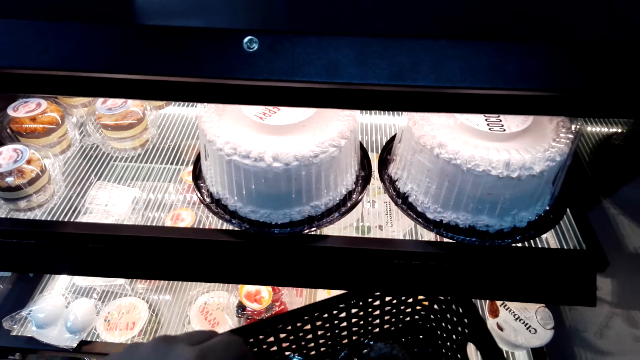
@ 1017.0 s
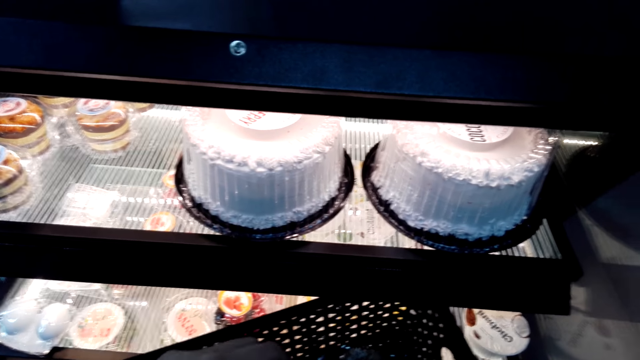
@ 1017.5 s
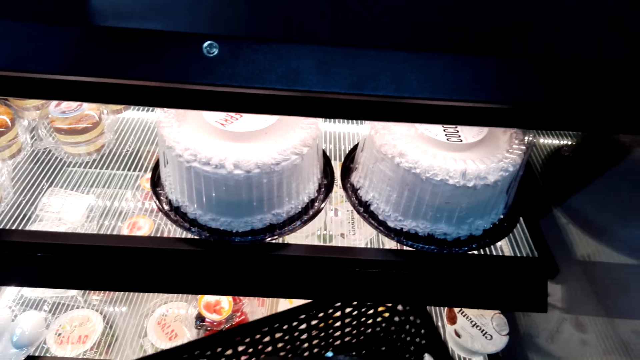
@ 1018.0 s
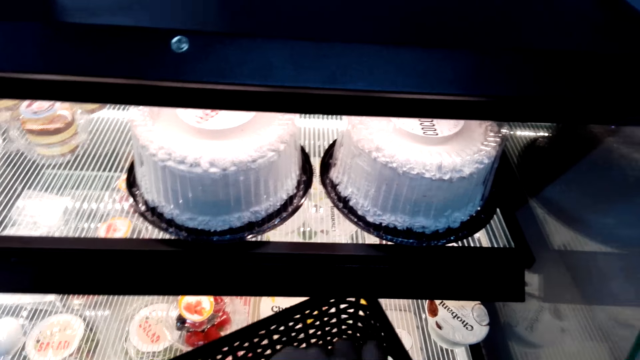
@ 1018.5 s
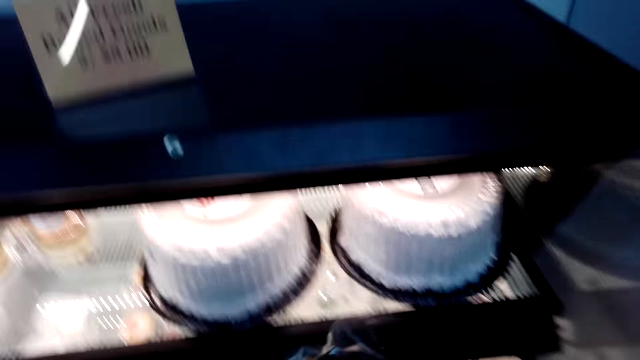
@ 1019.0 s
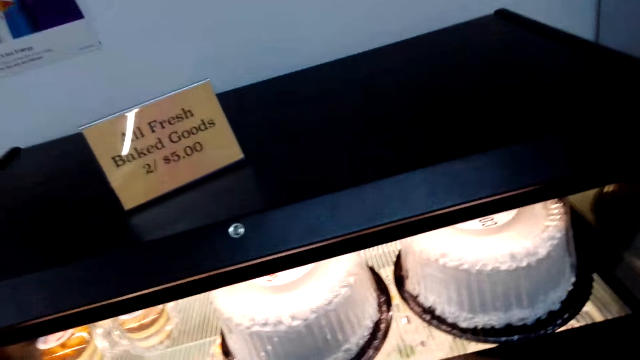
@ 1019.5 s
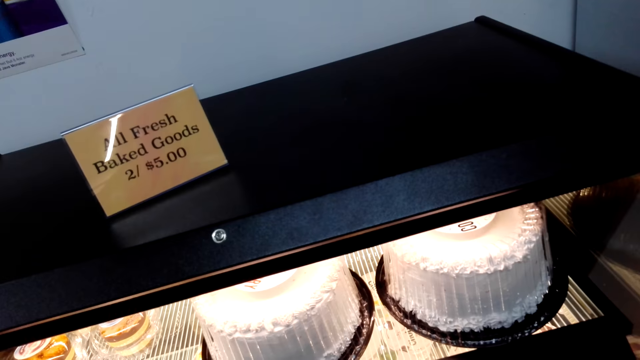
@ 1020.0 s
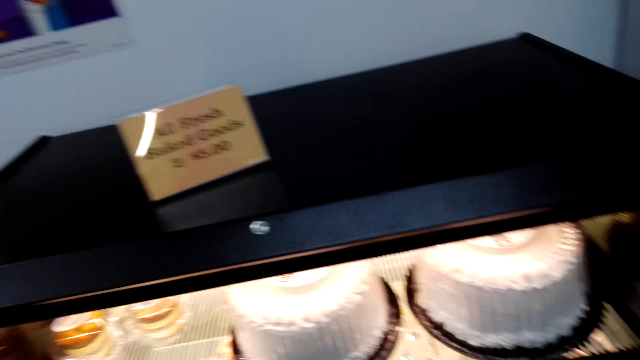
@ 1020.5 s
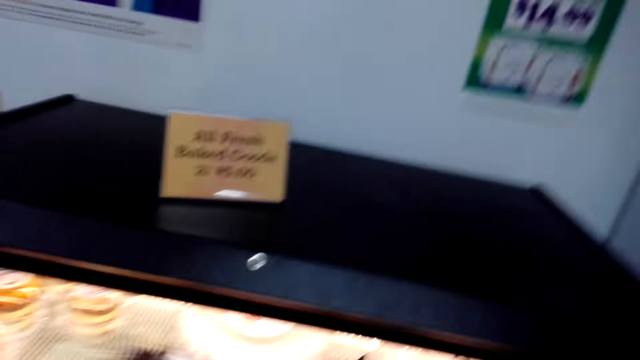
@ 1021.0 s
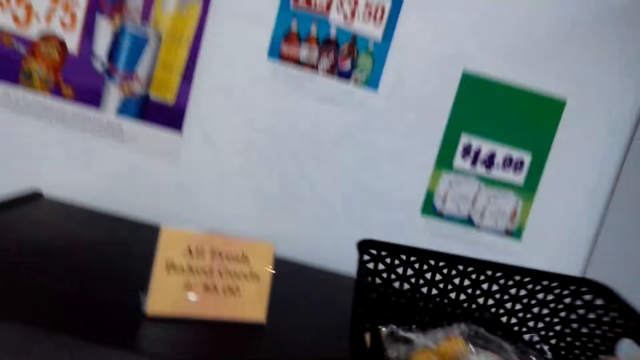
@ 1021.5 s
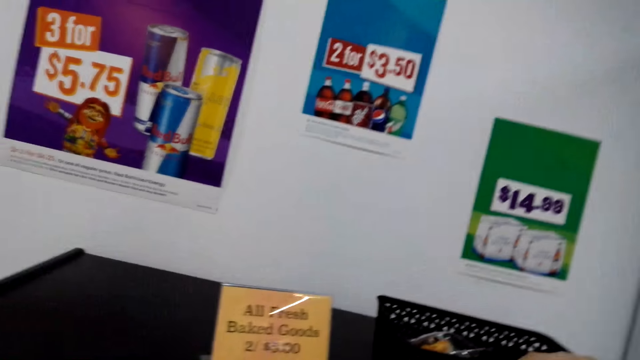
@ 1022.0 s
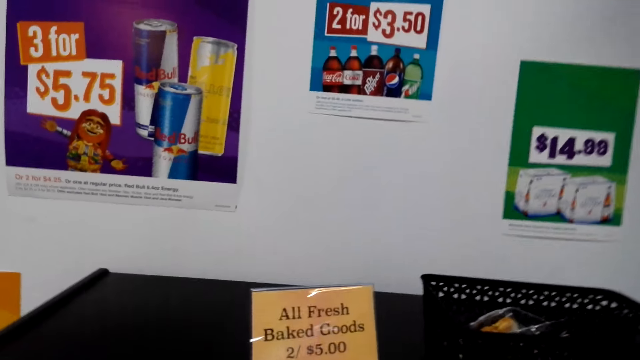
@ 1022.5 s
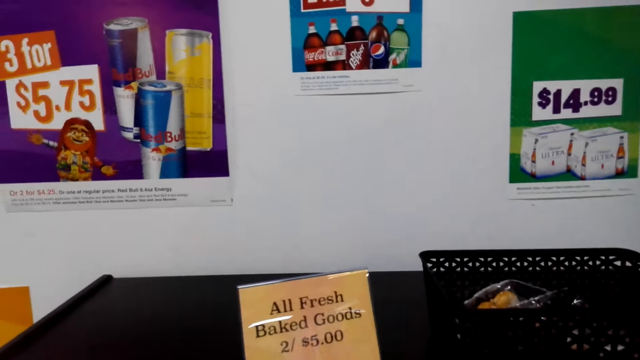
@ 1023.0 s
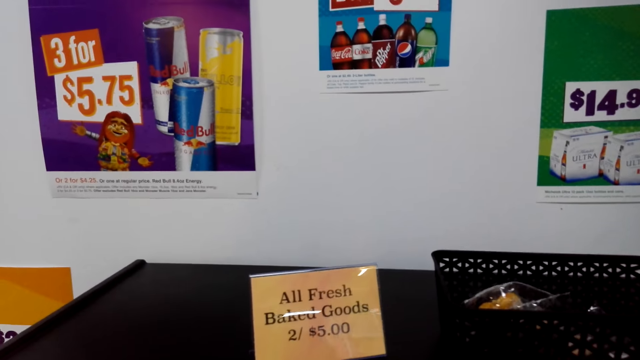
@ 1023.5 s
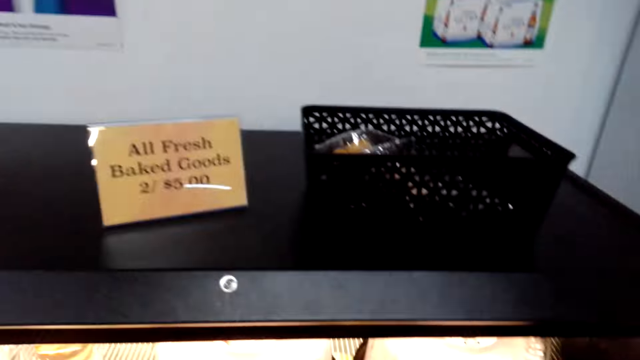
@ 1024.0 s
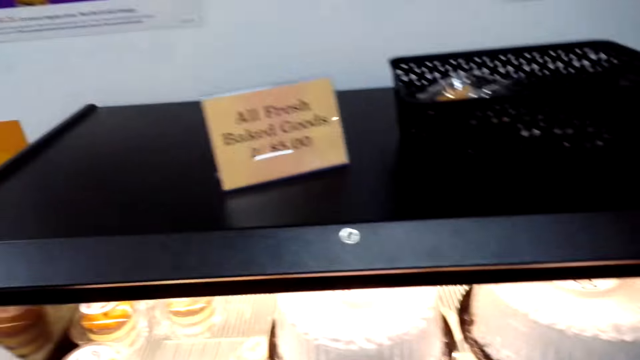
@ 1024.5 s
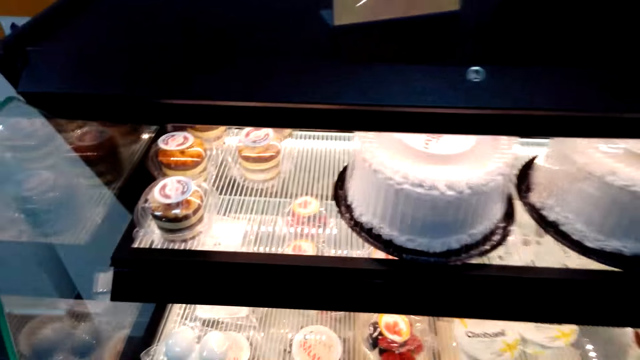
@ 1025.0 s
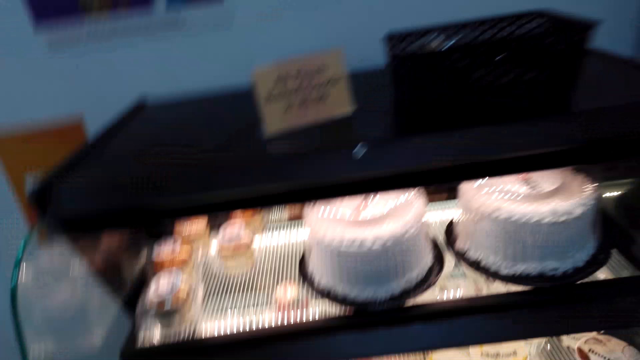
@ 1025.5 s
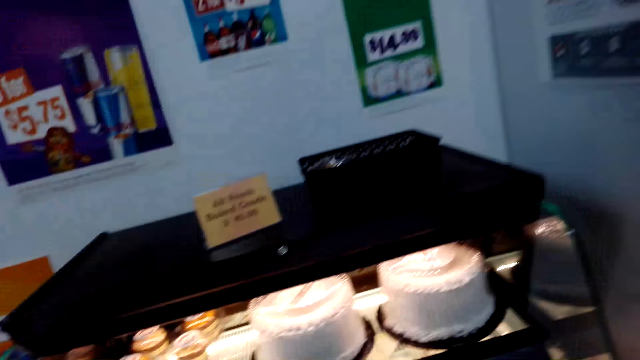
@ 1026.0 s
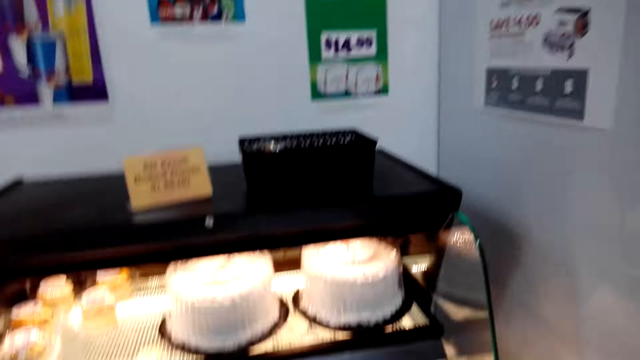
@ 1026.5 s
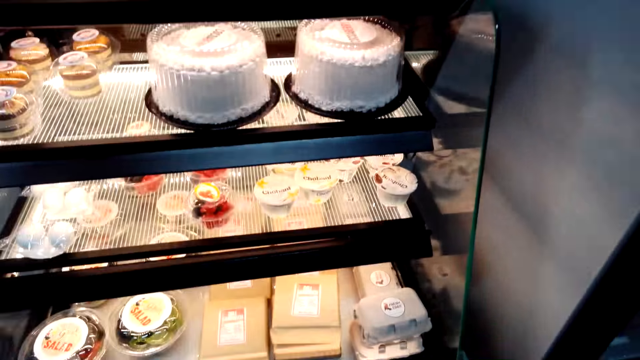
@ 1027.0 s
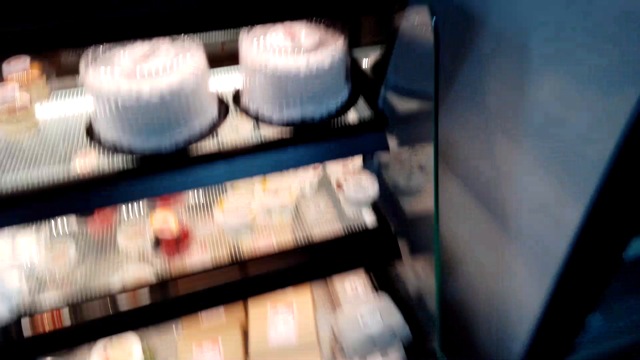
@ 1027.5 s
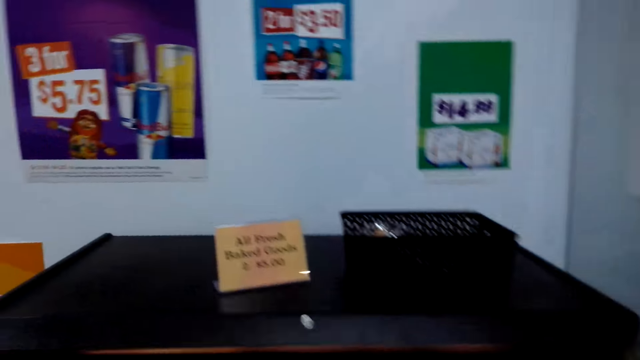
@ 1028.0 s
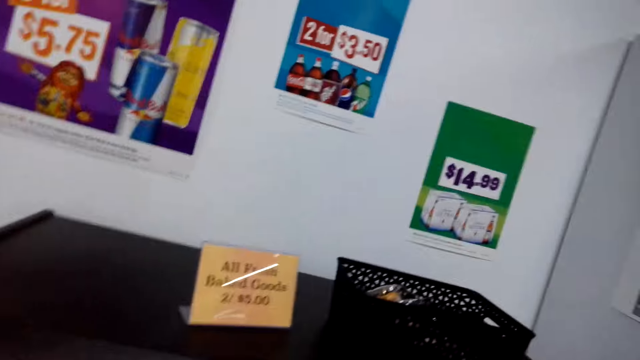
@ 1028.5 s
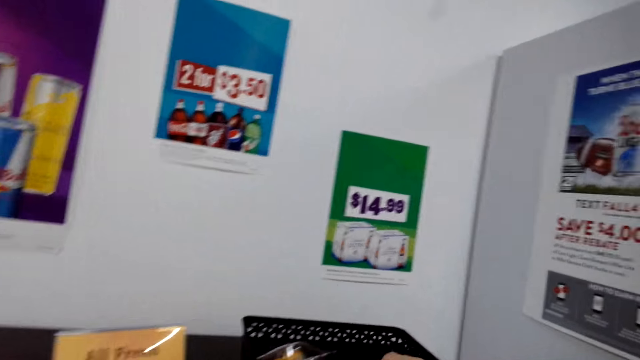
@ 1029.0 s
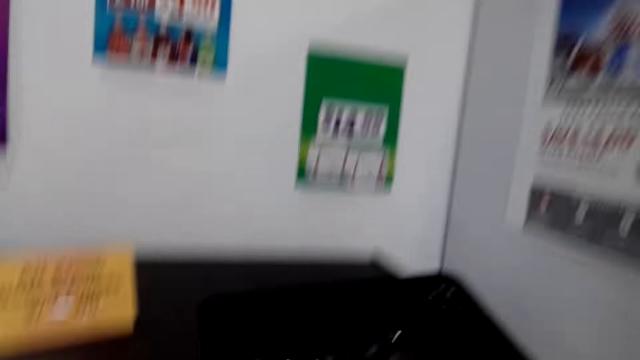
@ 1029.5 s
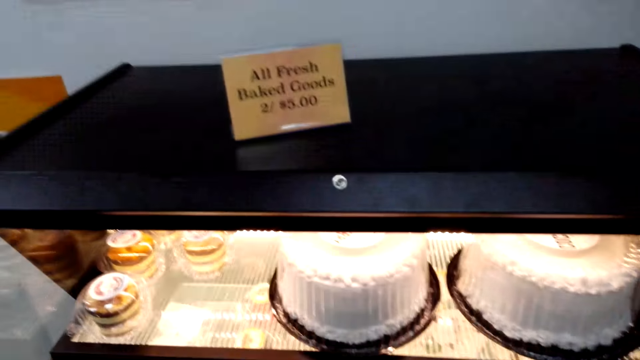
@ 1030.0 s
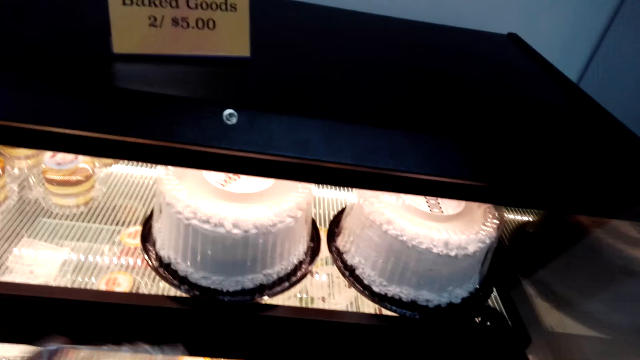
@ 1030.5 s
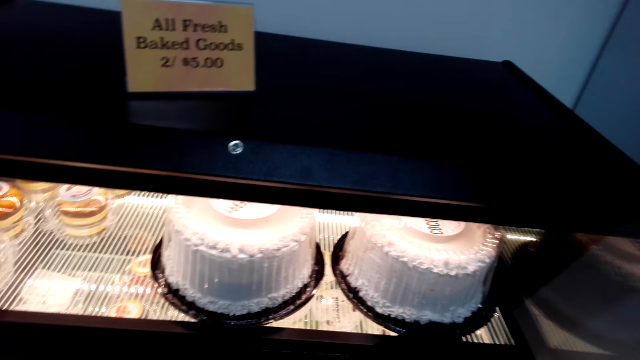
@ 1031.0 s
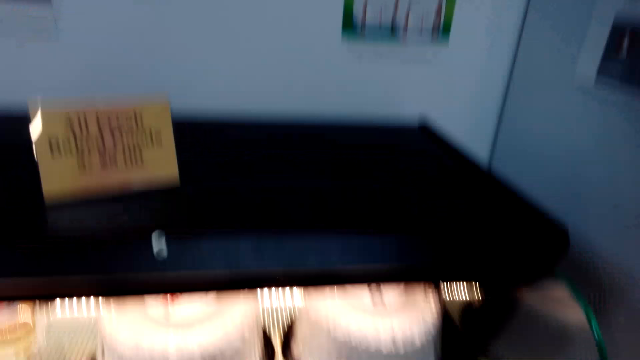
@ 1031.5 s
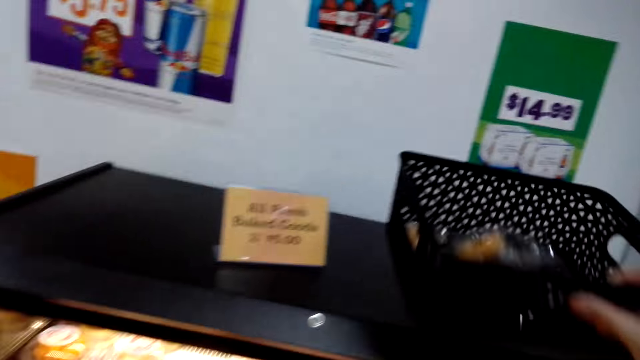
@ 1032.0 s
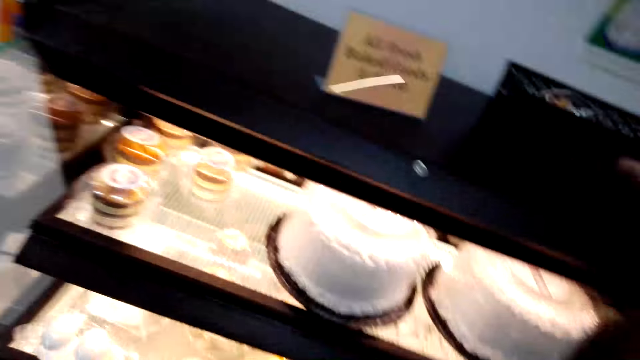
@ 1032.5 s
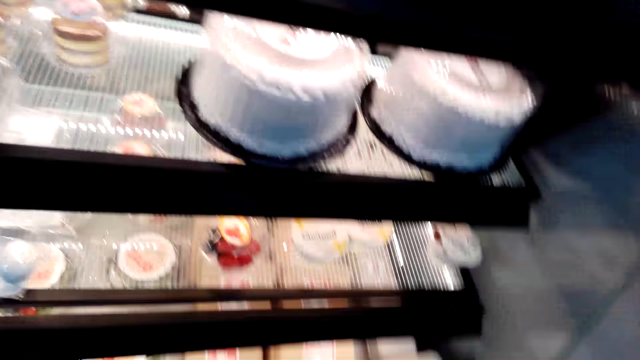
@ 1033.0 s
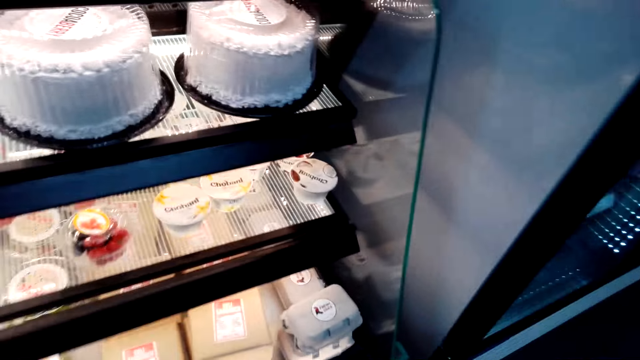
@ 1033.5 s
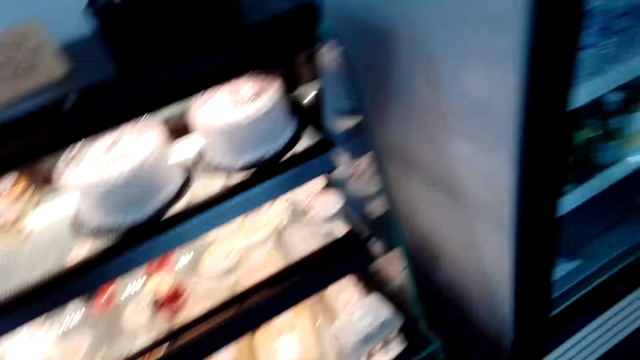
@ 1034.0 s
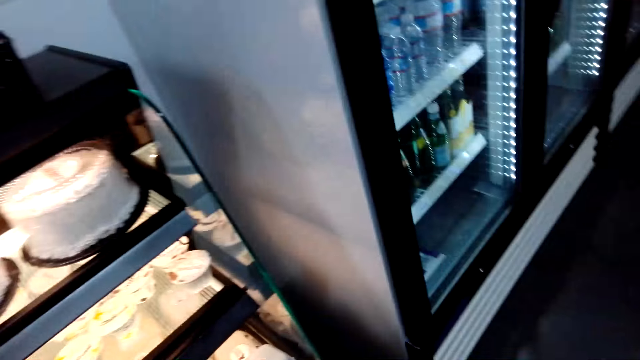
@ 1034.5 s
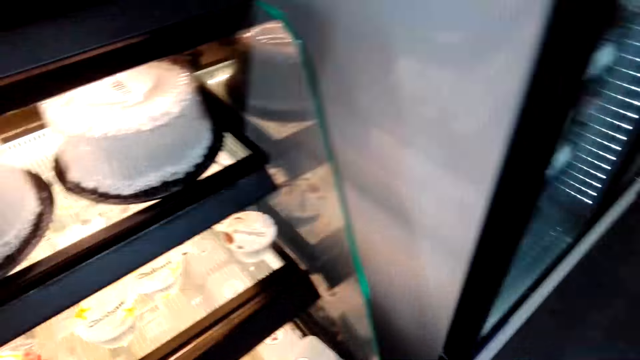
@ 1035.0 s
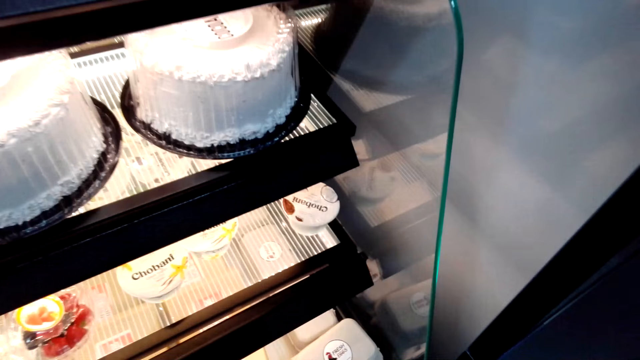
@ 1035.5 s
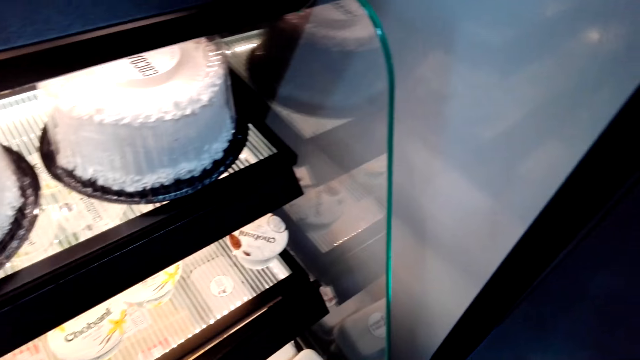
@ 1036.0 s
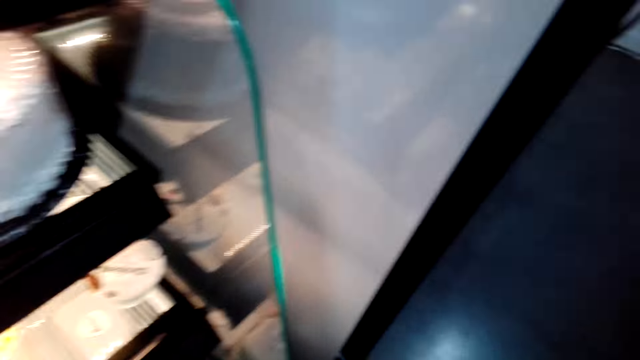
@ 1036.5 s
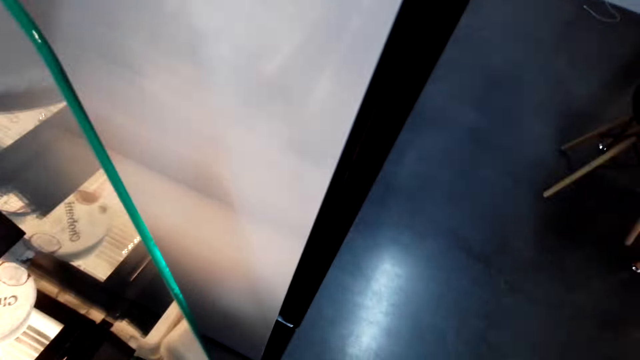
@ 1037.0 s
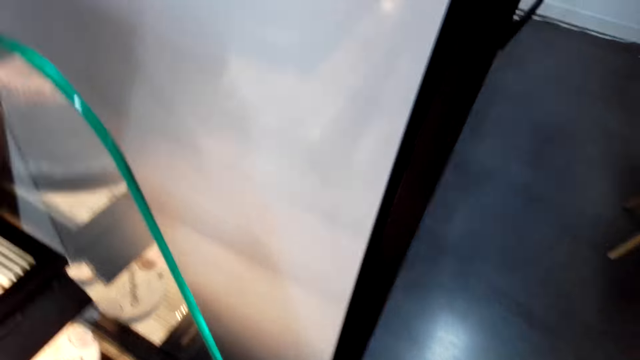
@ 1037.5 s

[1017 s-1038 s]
The camera wearer grabs a cookie. They are putting the basket on the cabinet. They put the basket on the shelf.
